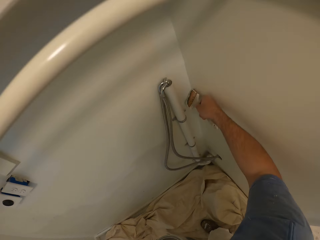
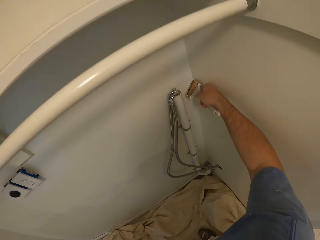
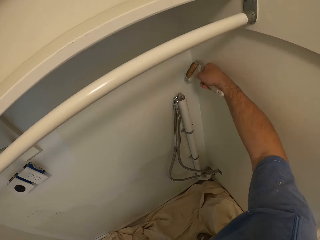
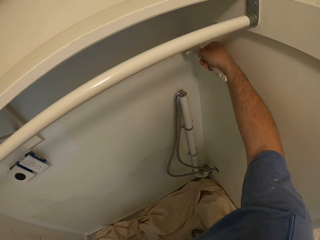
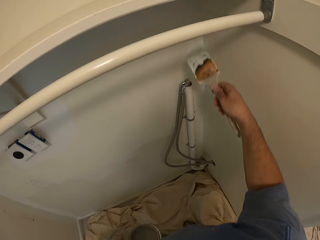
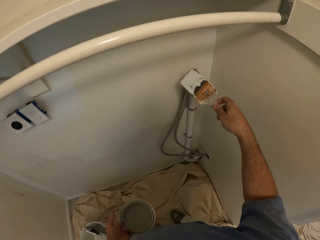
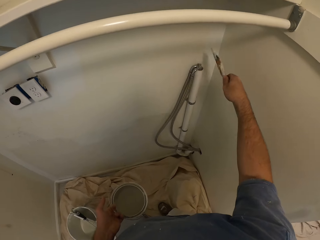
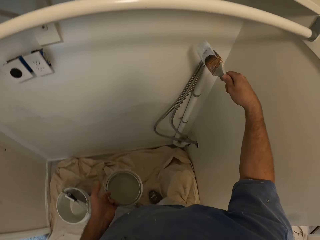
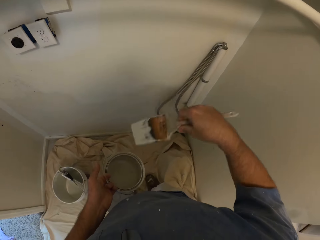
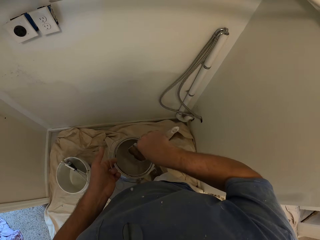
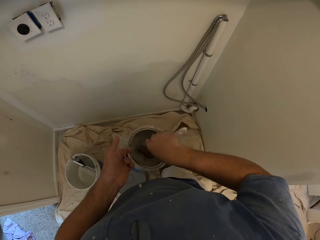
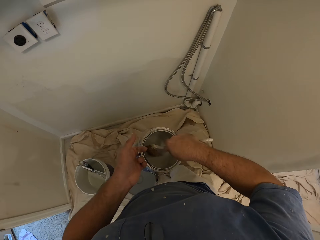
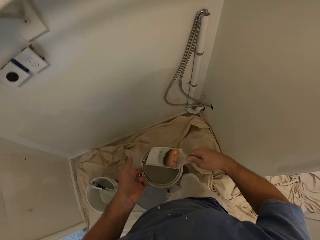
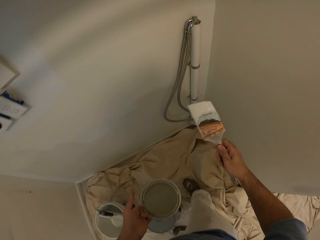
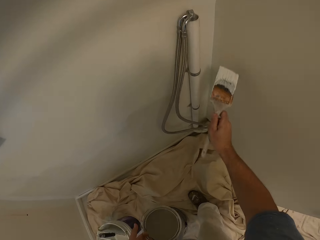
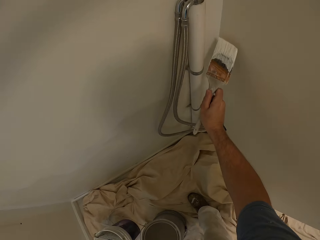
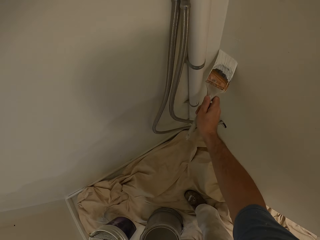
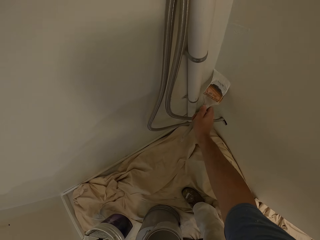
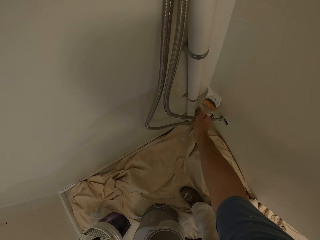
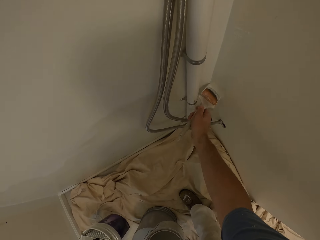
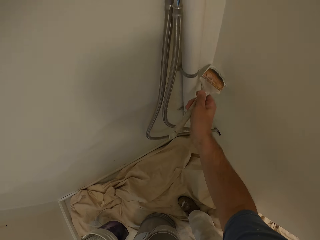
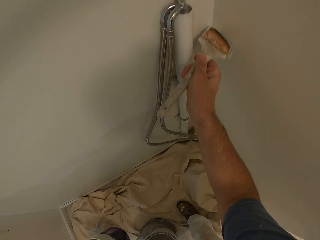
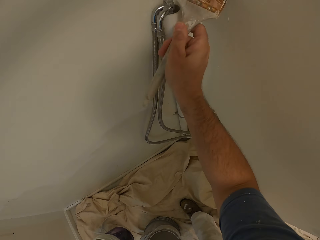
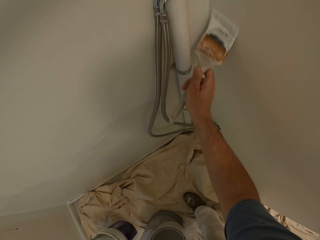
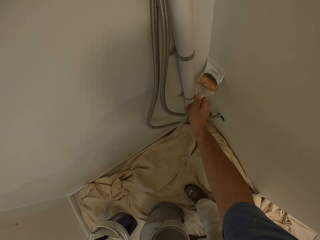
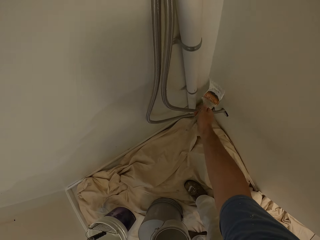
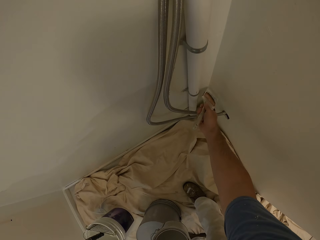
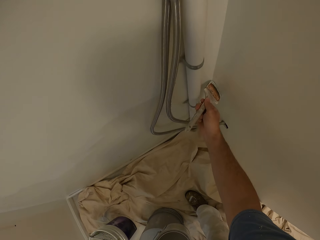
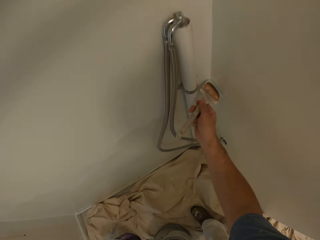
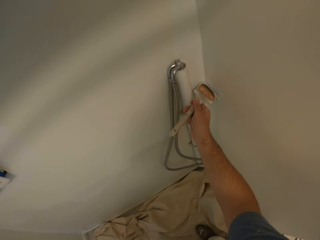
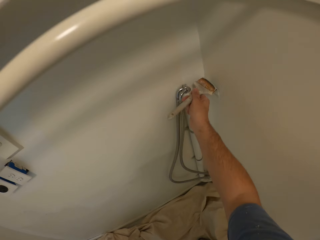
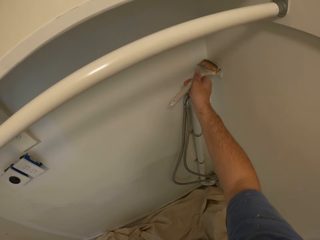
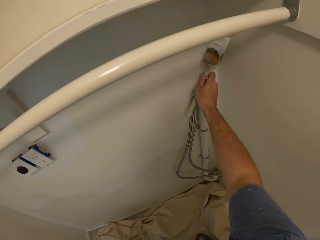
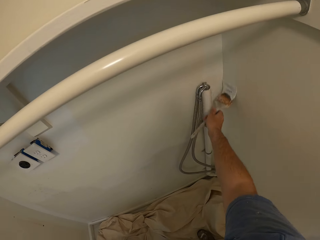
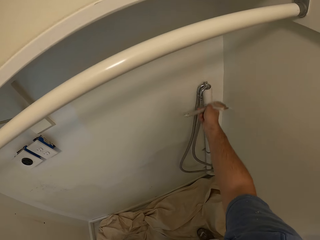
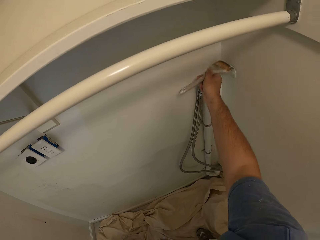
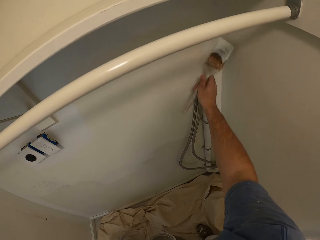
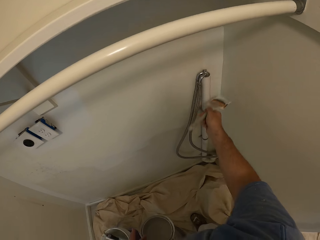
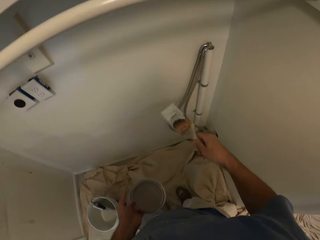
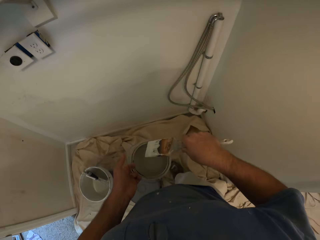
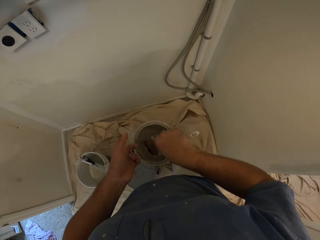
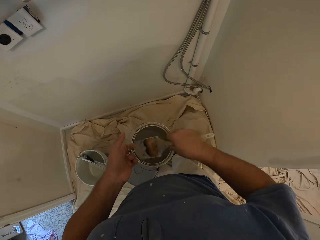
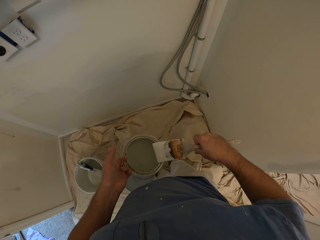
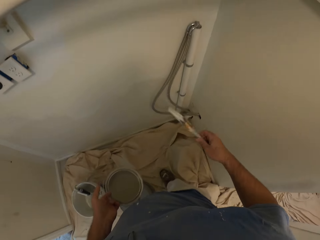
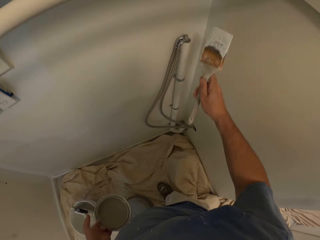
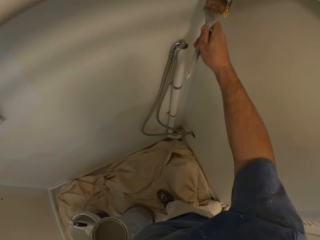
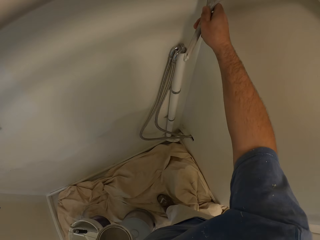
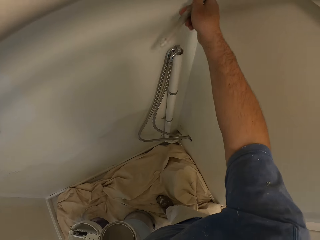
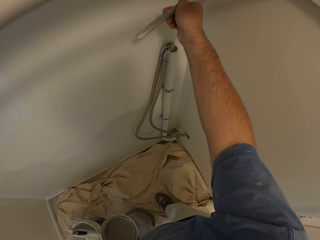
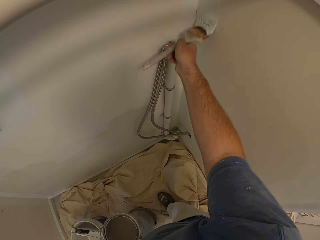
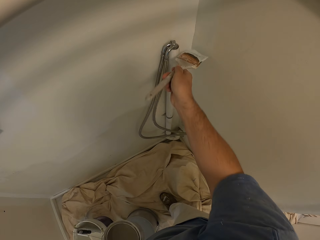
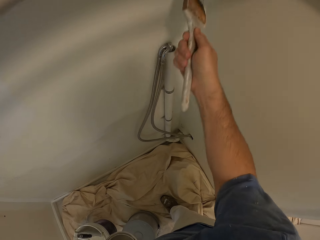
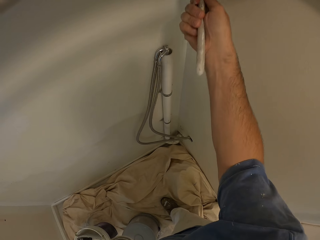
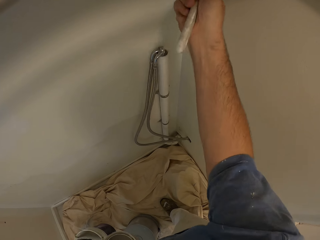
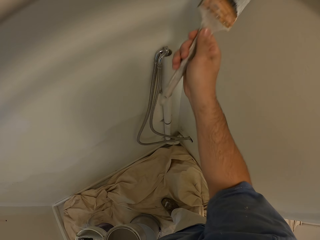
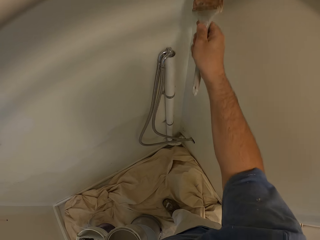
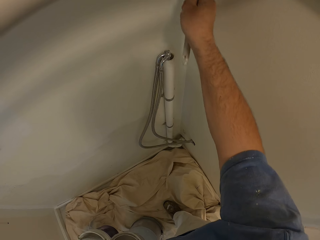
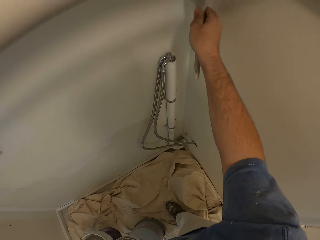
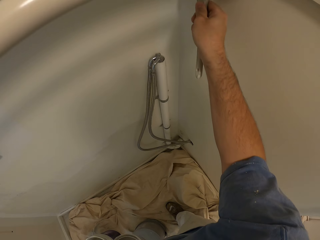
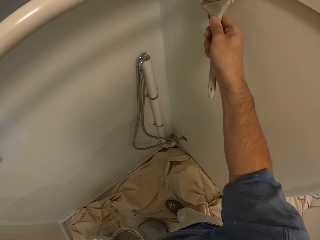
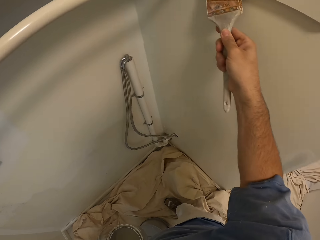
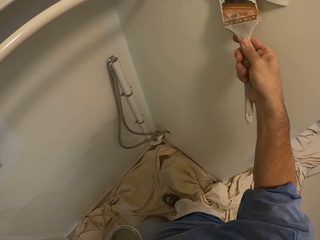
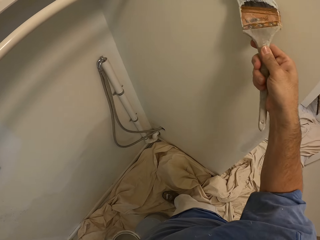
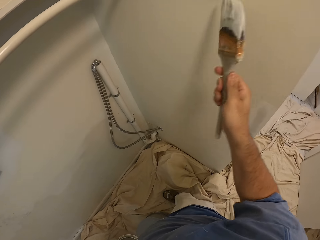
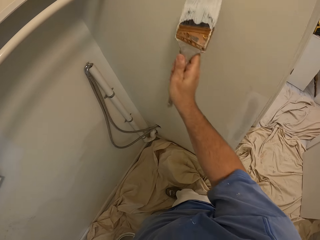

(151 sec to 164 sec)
The camera wearer takes paint from the bucket of paint with the paint brush. They paint the wall with the paint brush. They take paint from the bucket of paint with the paint brush. They paint the wall with the paint brush.

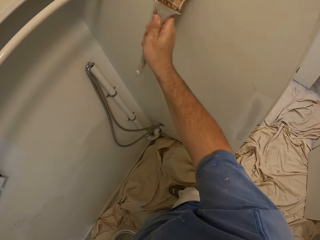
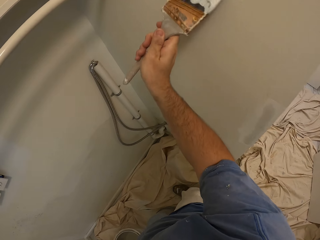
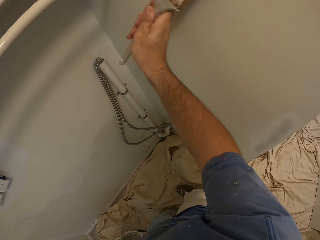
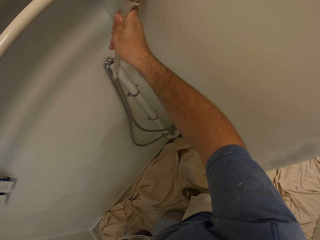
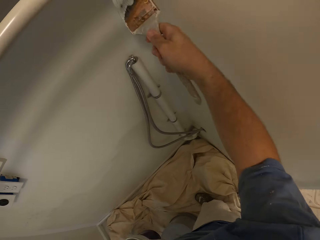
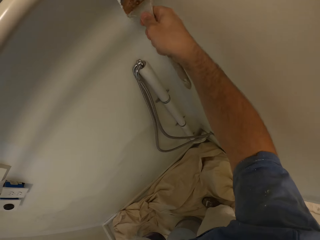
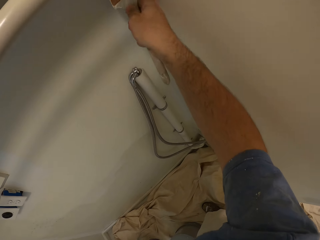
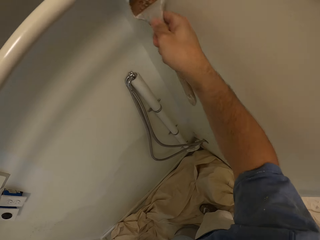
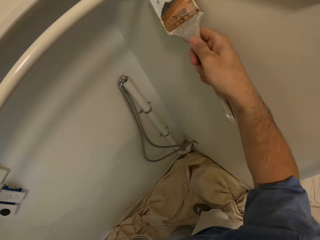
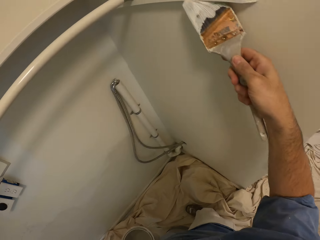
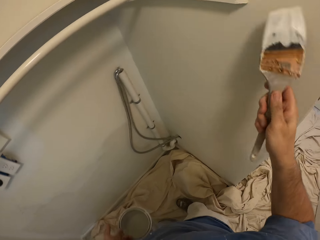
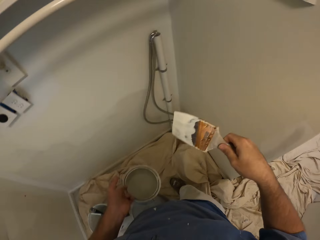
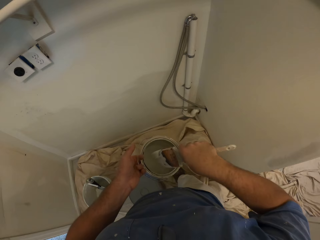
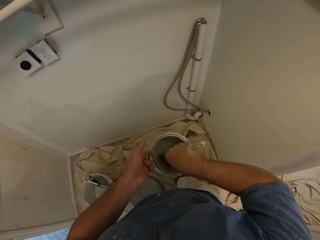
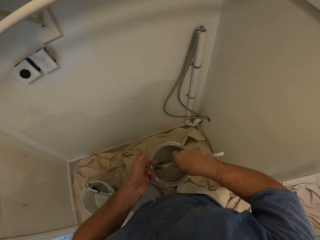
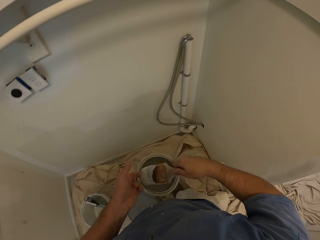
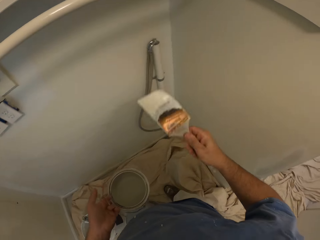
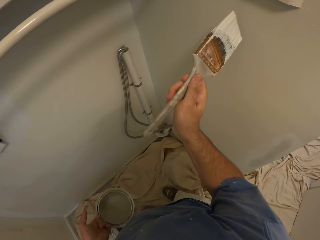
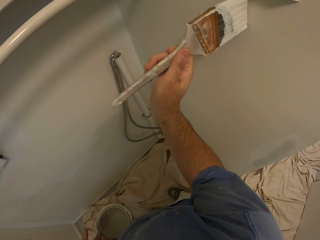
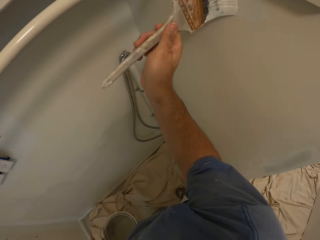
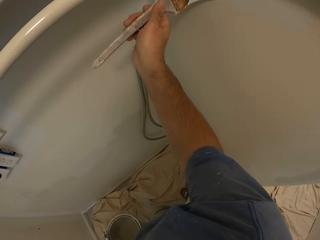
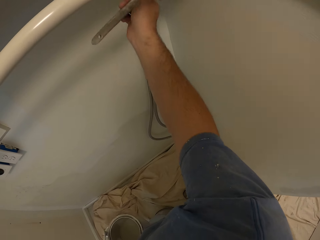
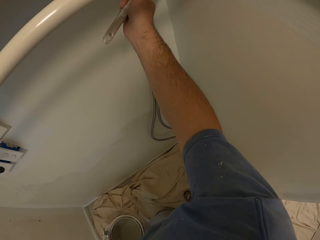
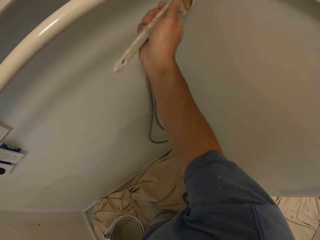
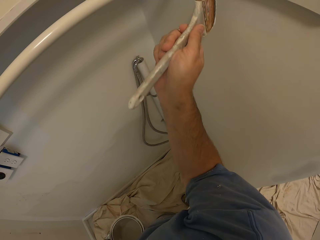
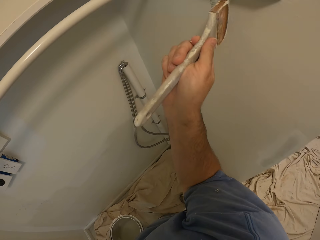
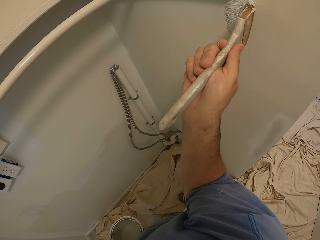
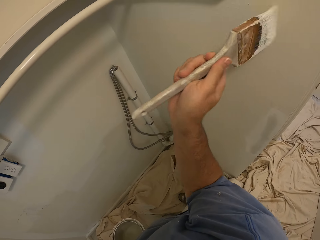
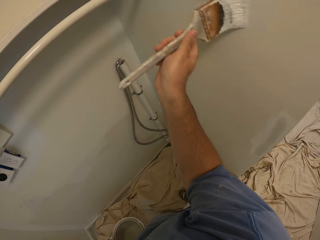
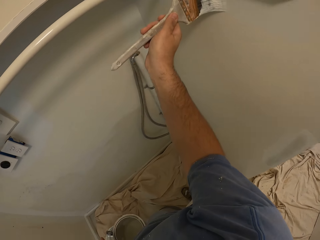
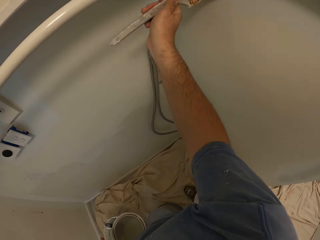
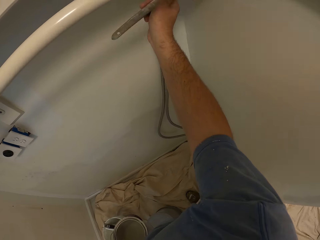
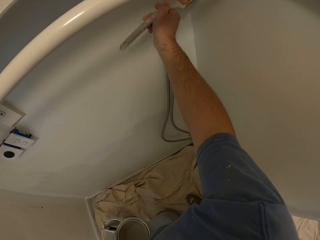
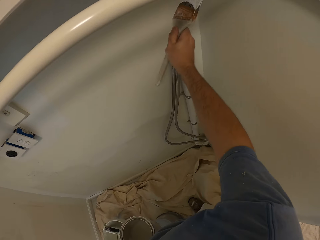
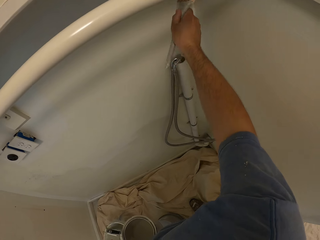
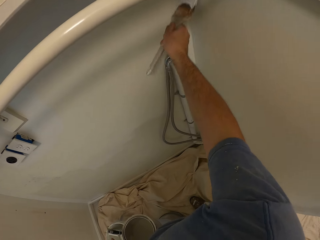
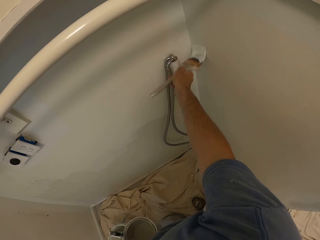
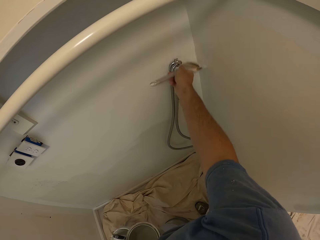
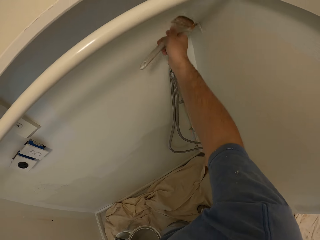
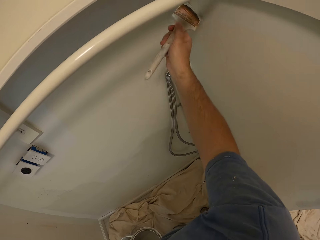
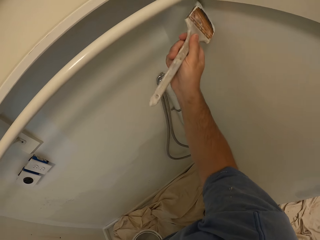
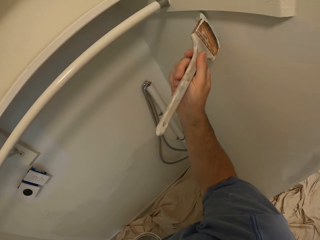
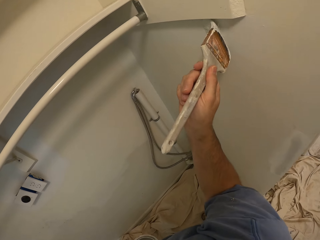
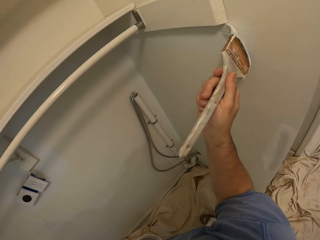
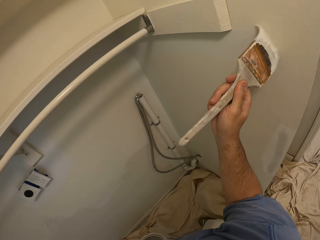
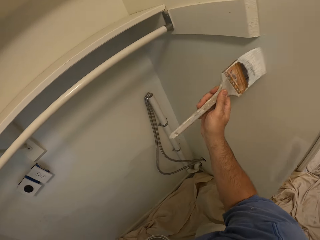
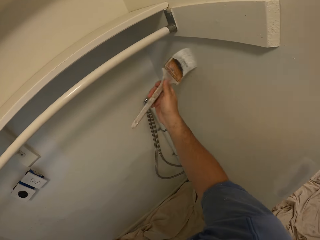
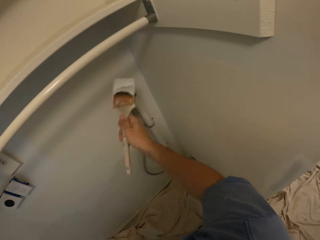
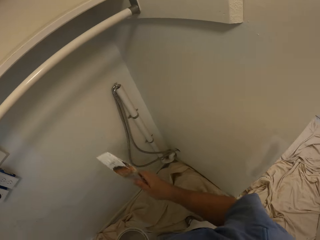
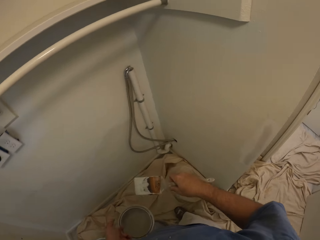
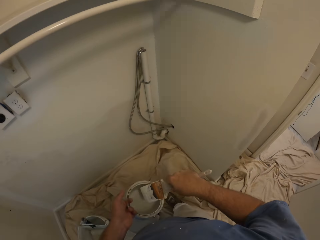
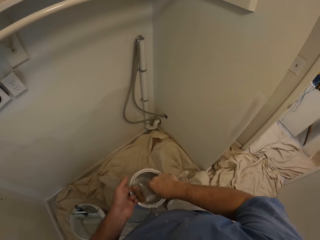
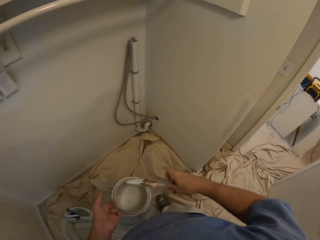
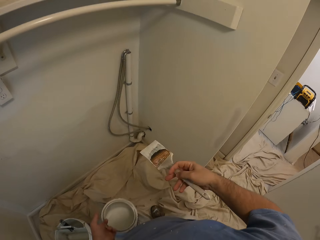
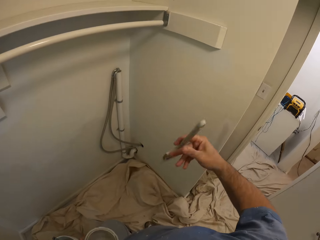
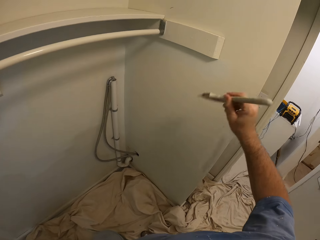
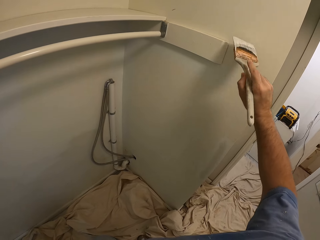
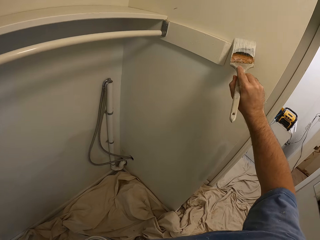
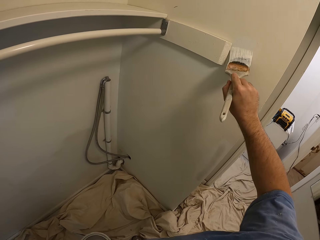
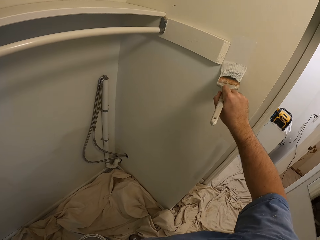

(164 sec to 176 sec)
The camera wearer takes paint from the bucket of paint with the paint brush. They paint the wall with the paint brush. They take paint from the bucket of paint with the paint brush. They paint the wall with the paint brush.
